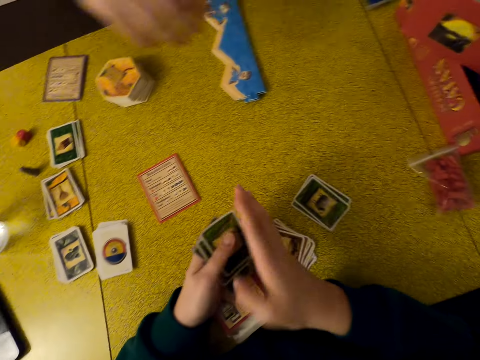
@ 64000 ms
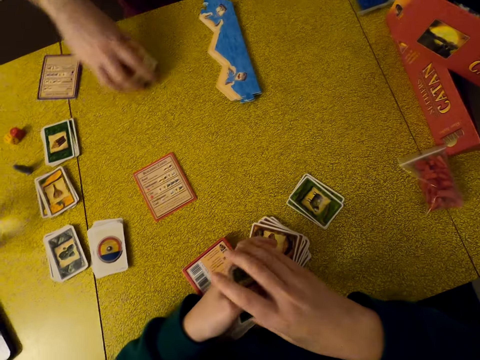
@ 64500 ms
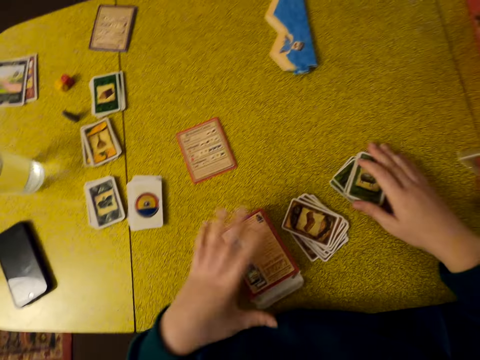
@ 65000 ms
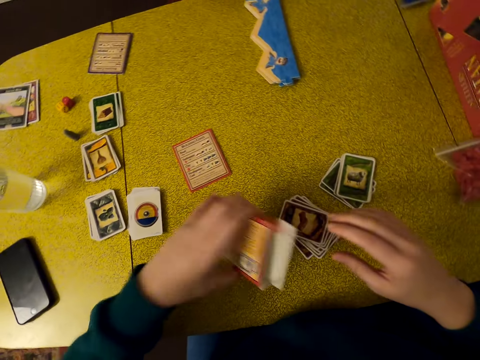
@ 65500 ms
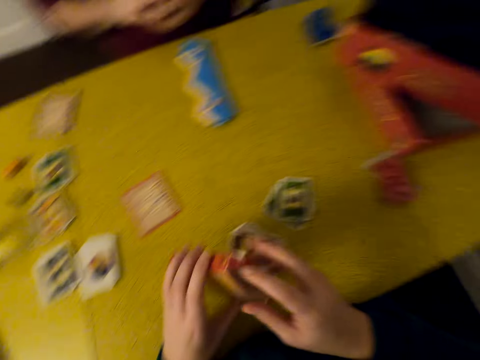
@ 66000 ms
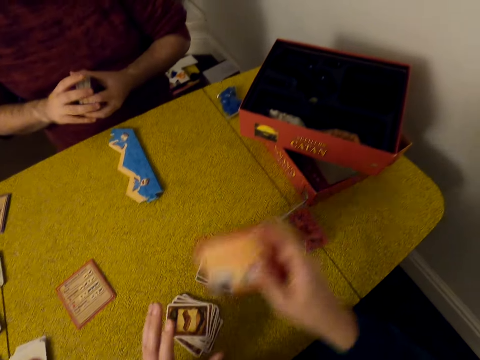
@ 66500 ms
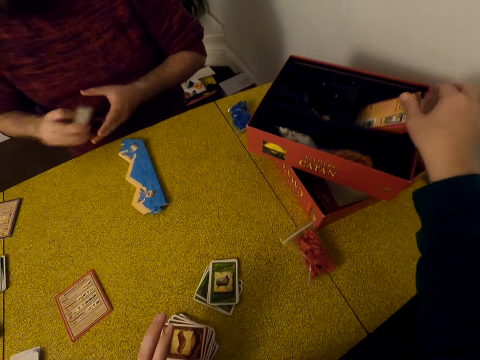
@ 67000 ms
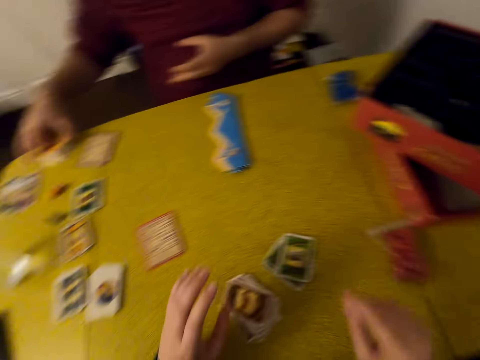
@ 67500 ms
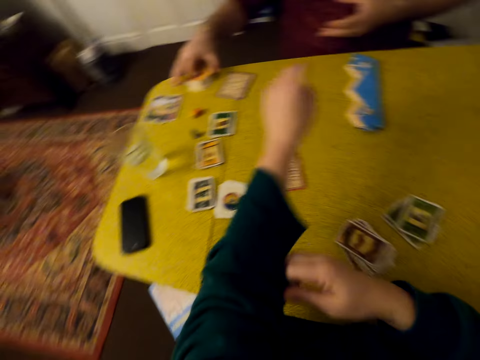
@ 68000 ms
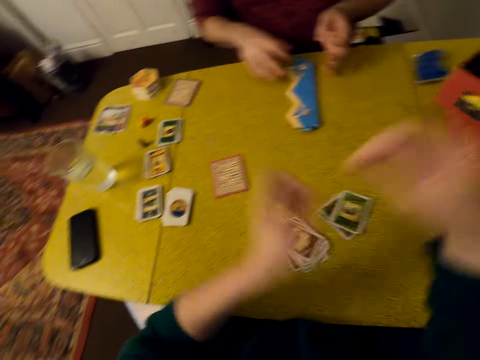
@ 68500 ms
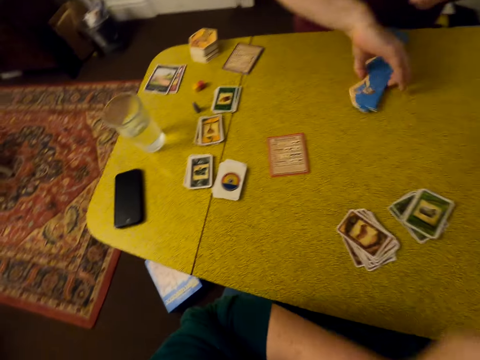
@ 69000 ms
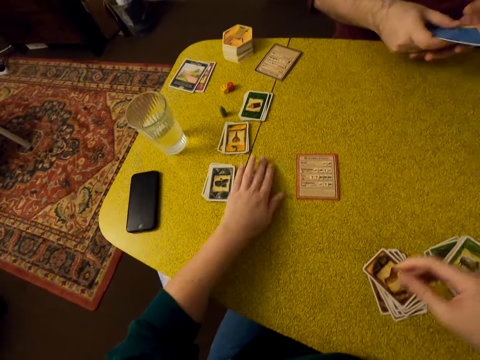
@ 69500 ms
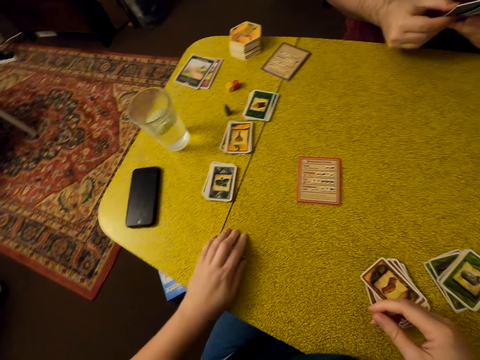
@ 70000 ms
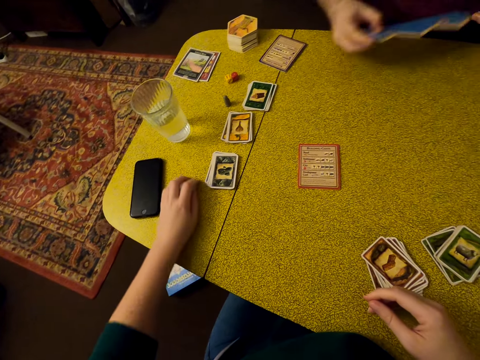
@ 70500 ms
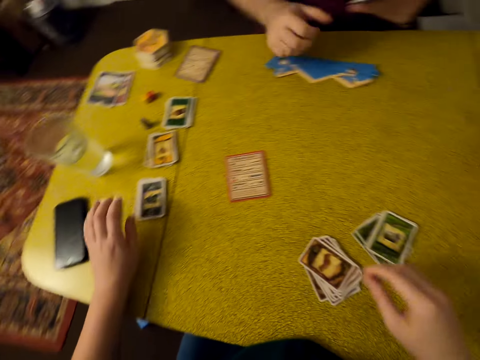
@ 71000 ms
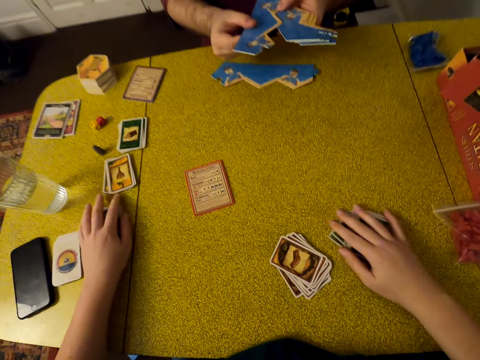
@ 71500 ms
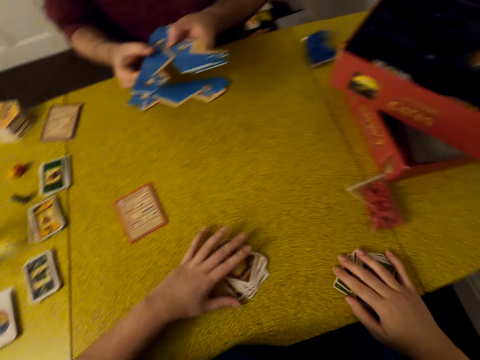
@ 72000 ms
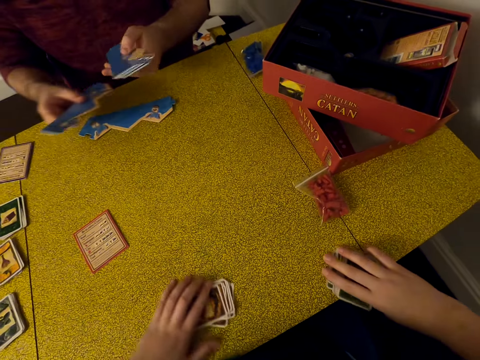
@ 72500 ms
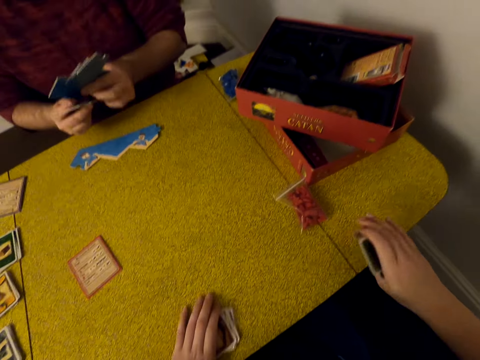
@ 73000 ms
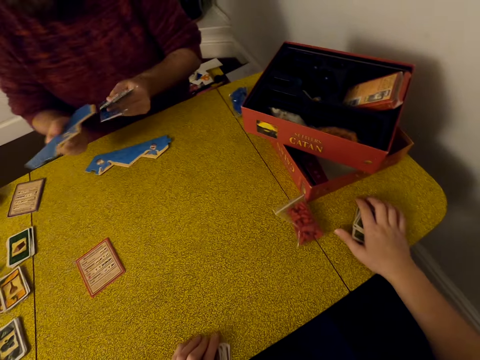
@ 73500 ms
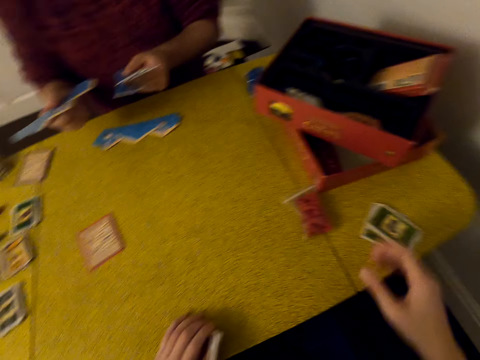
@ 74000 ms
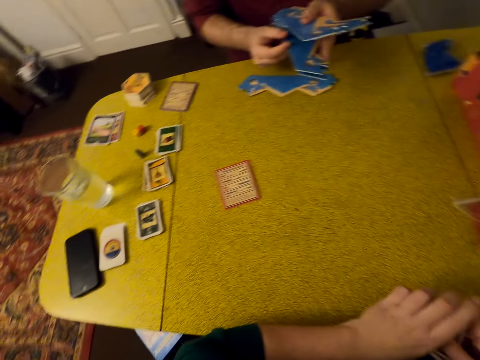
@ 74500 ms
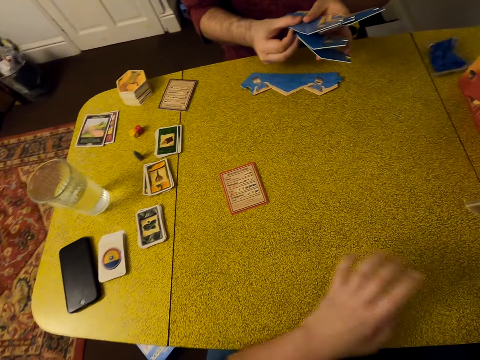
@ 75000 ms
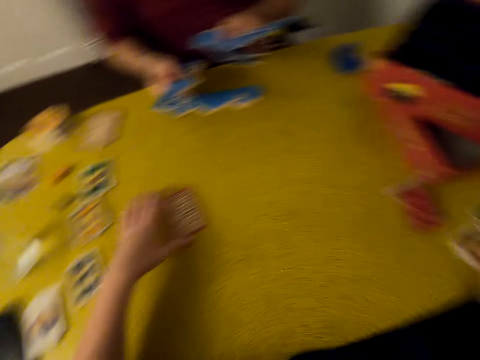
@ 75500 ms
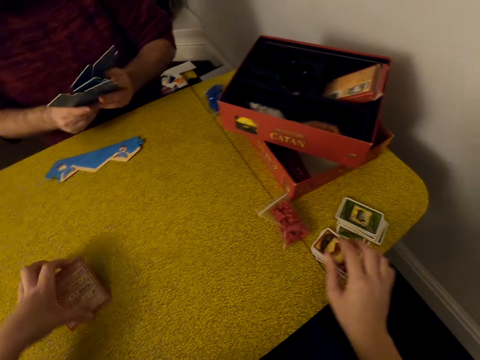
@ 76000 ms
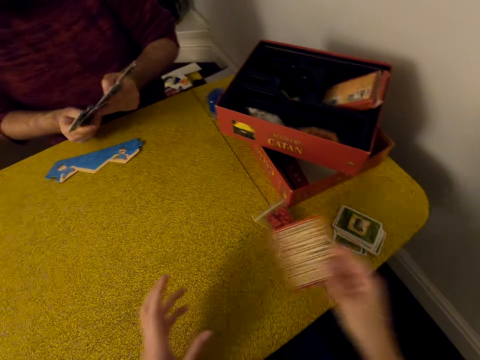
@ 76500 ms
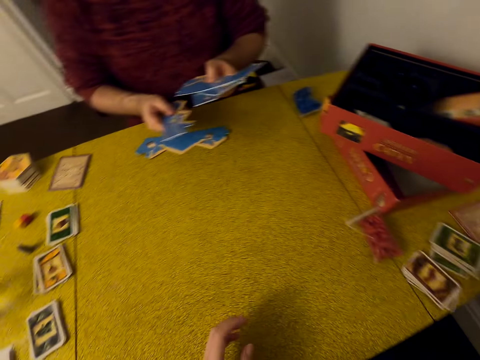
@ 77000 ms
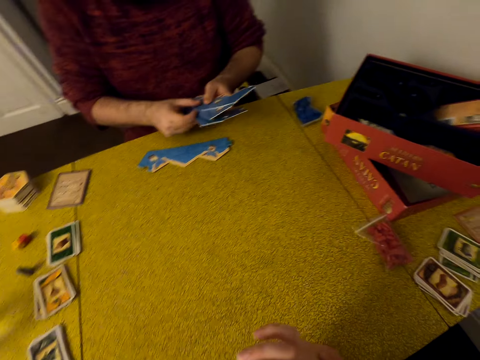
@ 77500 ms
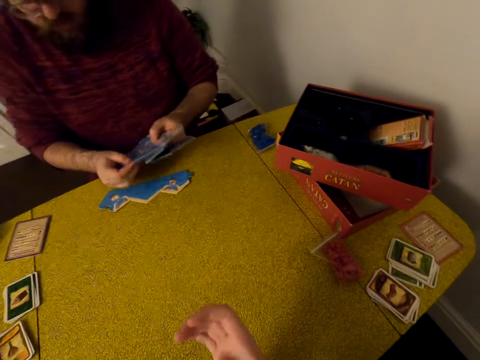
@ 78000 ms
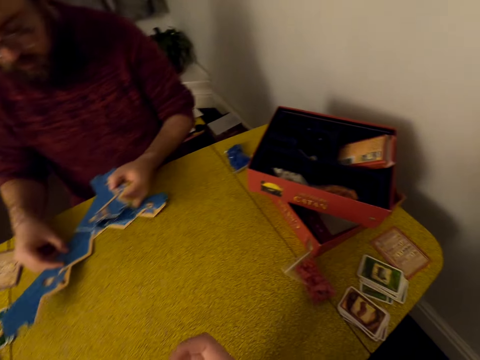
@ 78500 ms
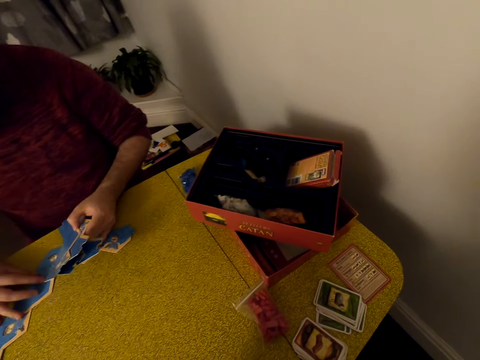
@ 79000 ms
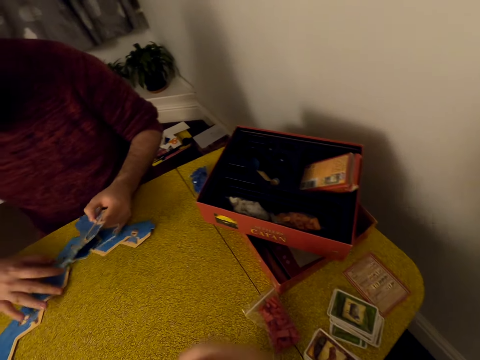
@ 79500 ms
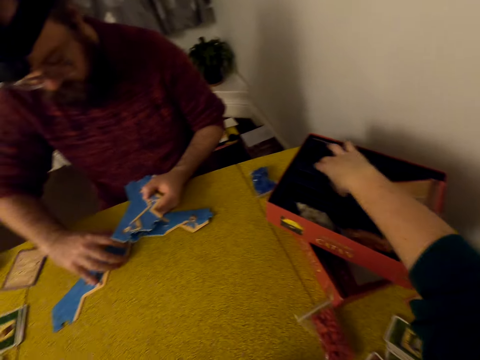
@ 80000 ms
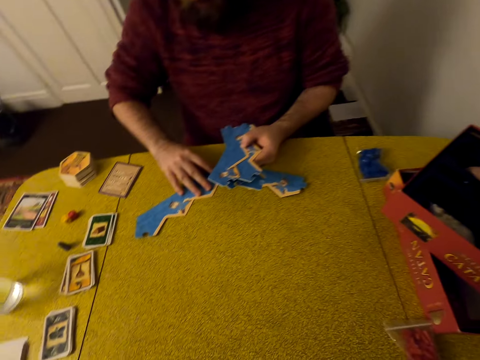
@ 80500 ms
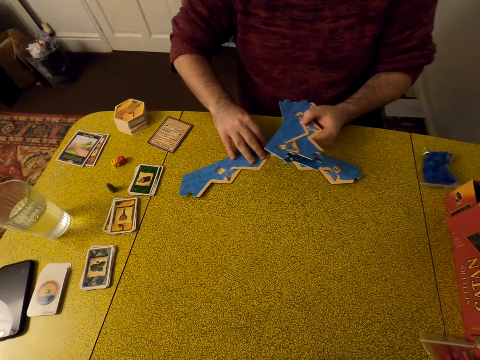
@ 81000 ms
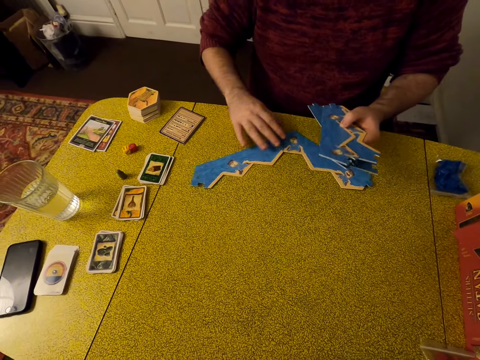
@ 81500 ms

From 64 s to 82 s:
The camera wearer arranges cards. A man moves his hand. The man holds pieces of the Catan board on the table. The man takes cards on the paper. The camera wearer puts cards on the table. They pick up a box on the table. They take cards. They pick up the box with the other hand. The man holds the pieces of the Catan board. The camera wearer puts the box in a Catan board game box. The man puts the pieces of the Catan board on the table. The camera wearer pulls the sleeves. The man picks up pieces of the Catan board on the table. The camera wearer moves cards on the table. The man picks up a piece of the Catan board, puts the piece of the Catan board on the table, and arranges pieces of the Catan board. The camera wearer picks up cards on the table. They pick up cards with the other hand. They put the cards on the table. They pick up cards on the table. They pick up cards with the other hand. They put the cards aside on the table. They look around. The man fixes pieces of the Catan board on the table. The camera wearer picks up something in the box.

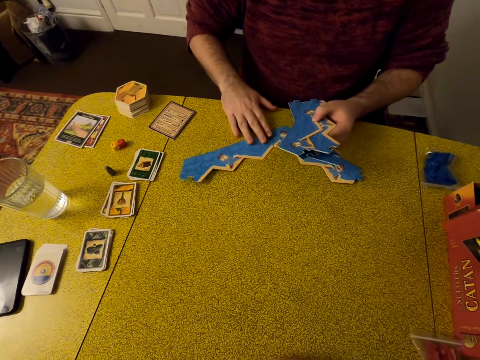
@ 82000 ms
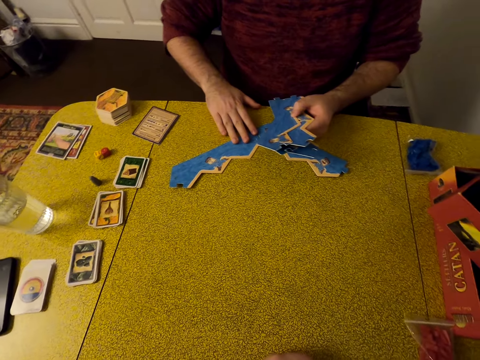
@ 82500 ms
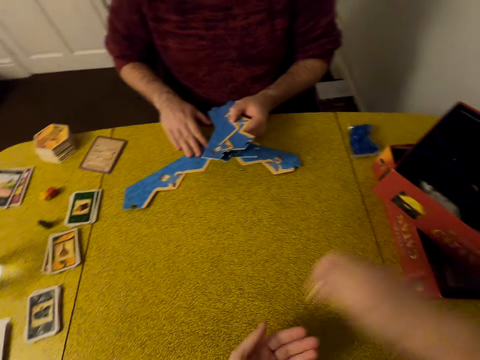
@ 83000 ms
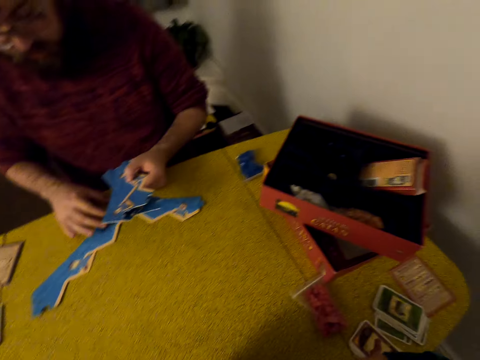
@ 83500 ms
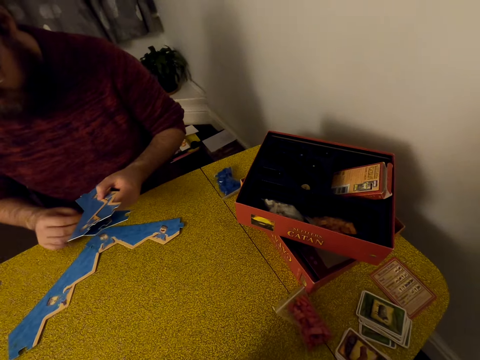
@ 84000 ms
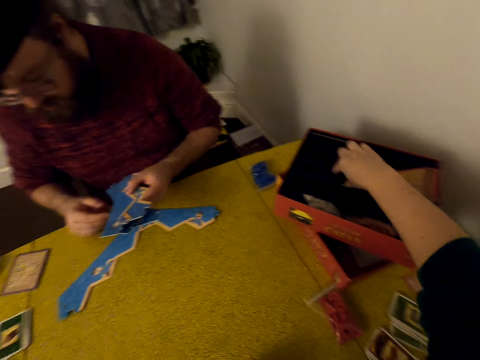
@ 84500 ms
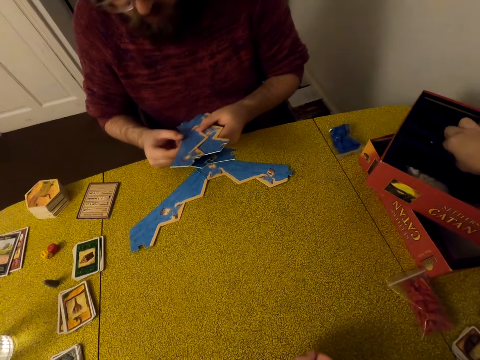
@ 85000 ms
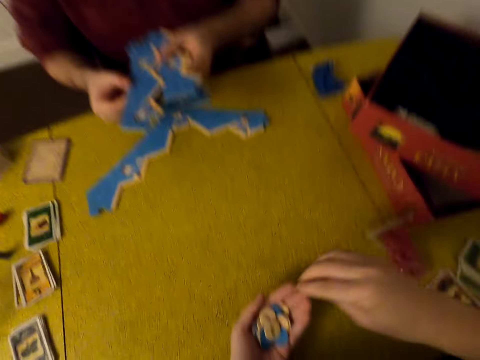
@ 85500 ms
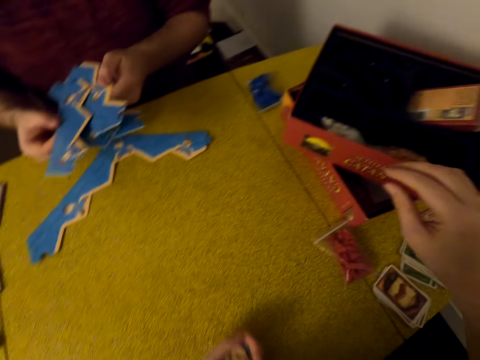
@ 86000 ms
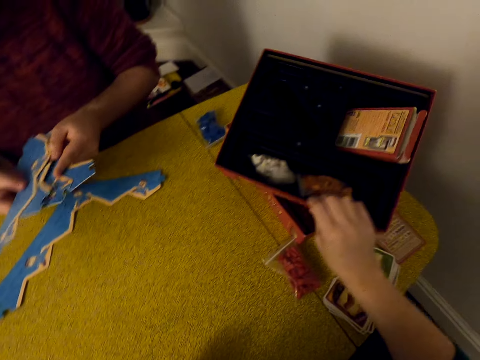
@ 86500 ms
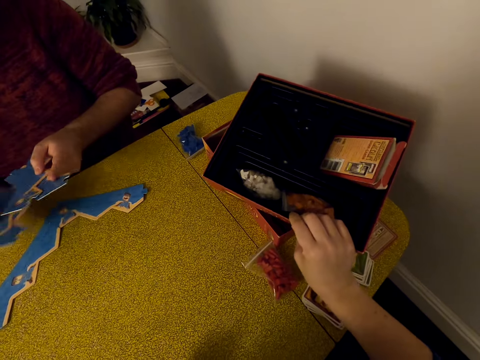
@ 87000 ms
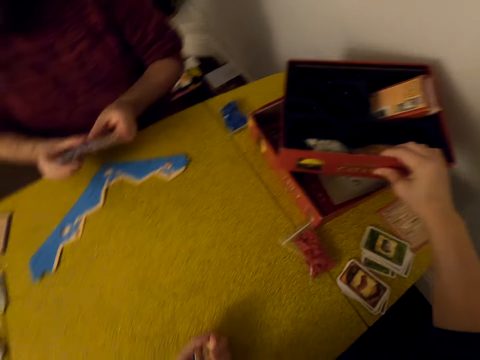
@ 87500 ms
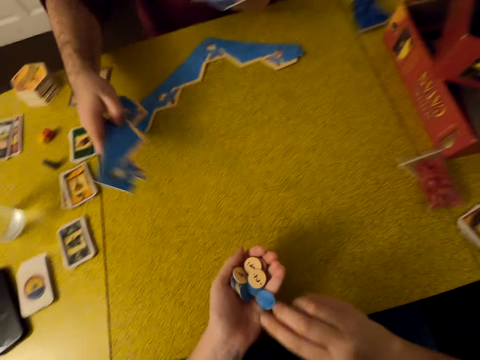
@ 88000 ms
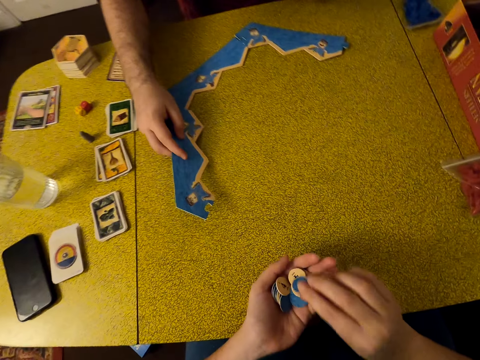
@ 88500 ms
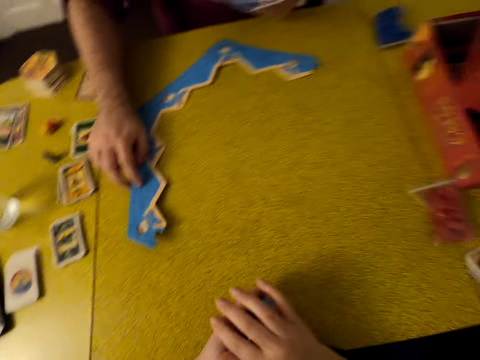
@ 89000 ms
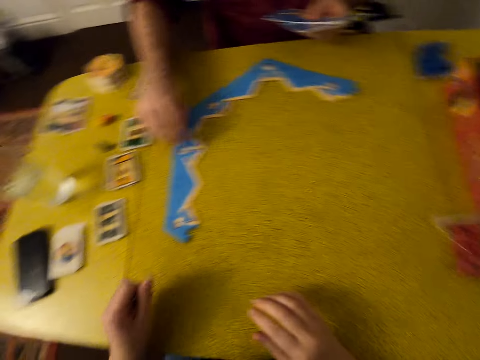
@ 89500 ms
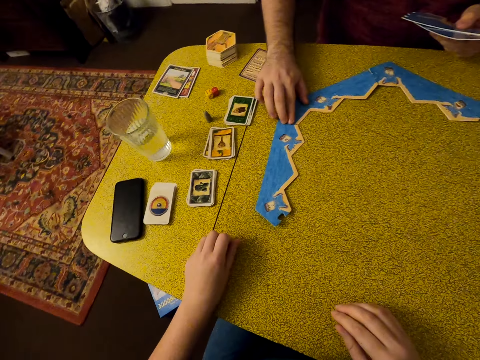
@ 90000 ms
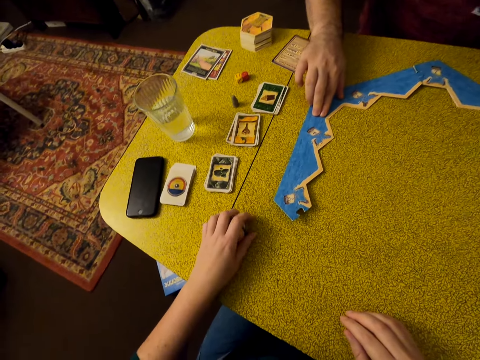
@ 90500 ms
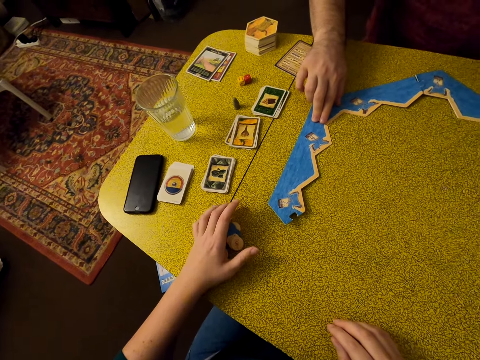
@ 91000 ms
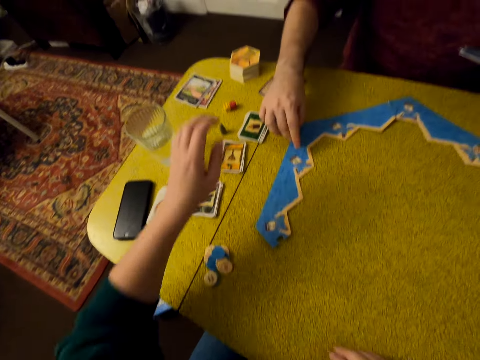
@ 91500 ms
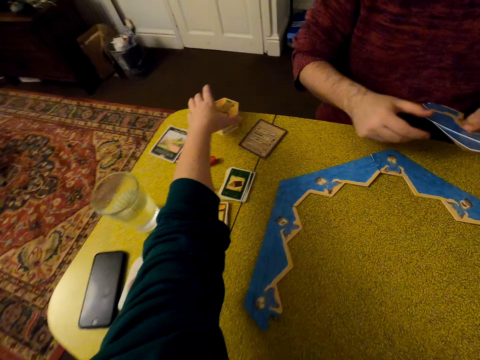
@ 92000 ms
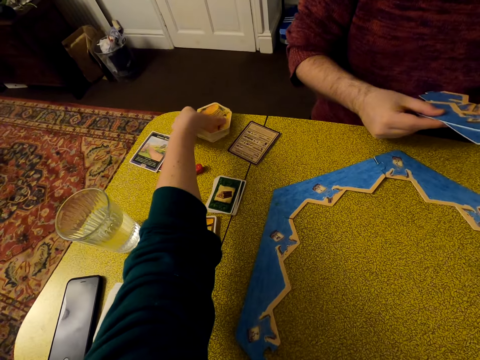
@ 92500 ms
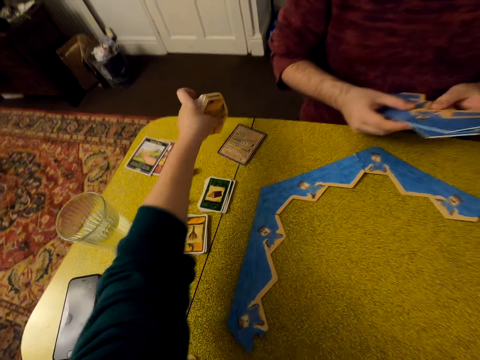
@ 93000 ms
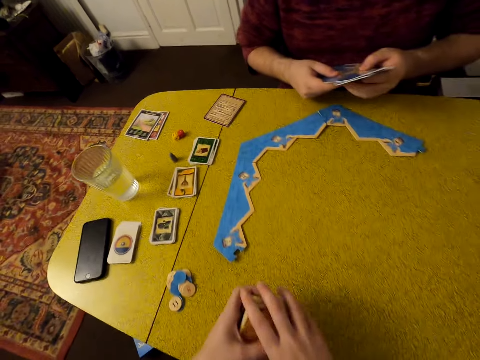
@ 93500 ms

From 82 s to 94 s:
The camera wearer picks up something with the other hand. They pick up something in the box. A man arranges pieces of the Catan board. The camera wearer picks up something with the other hand. They move the box. They hold the box. The man fixes pieces of the Catan board on the table. The camera wearer moves something on the hand. They put numbers on the table. They pick up pieces of the Catan board on the table. They take cards. The man holds pieces of the Catan board.
